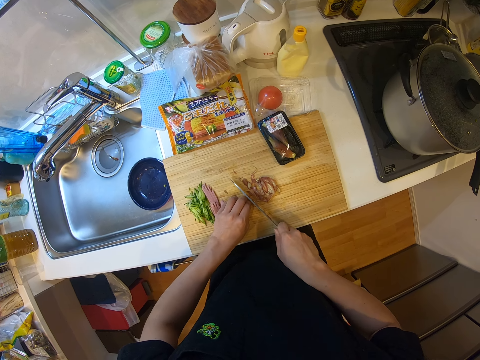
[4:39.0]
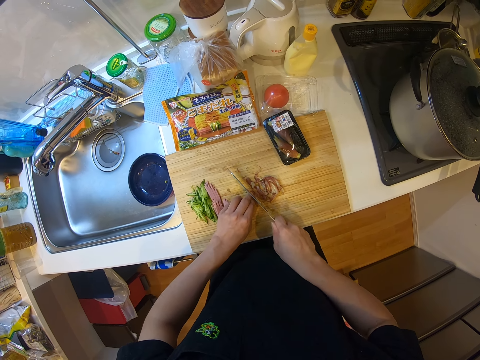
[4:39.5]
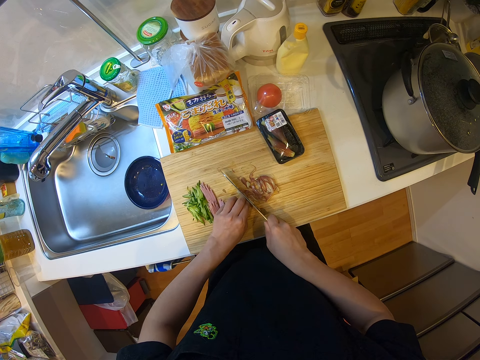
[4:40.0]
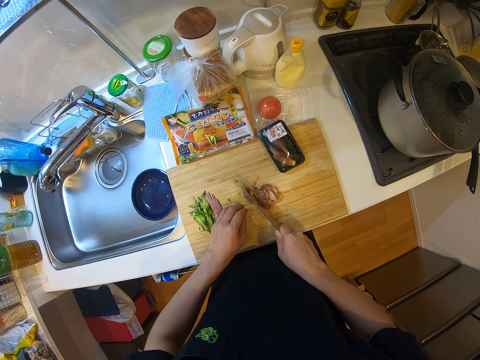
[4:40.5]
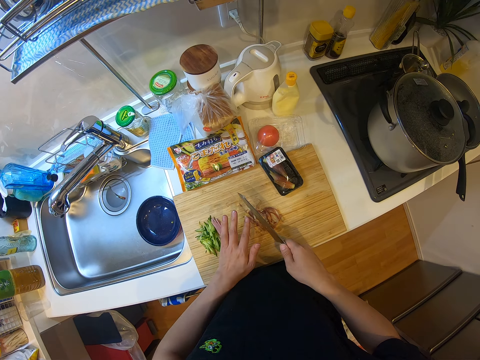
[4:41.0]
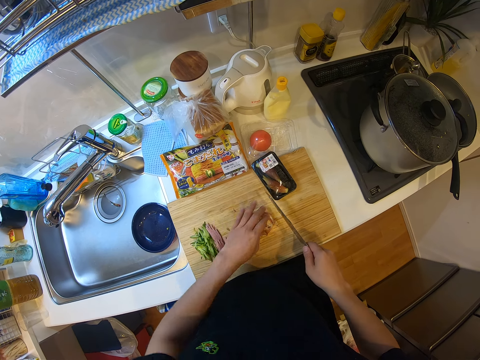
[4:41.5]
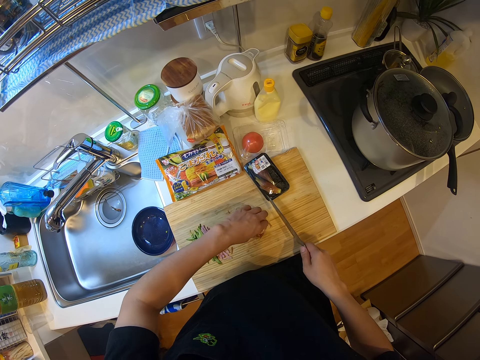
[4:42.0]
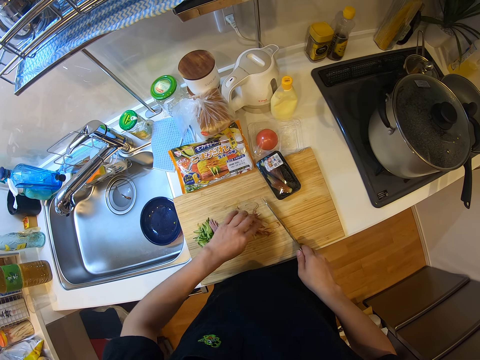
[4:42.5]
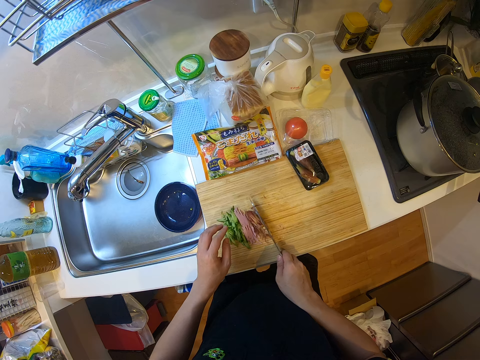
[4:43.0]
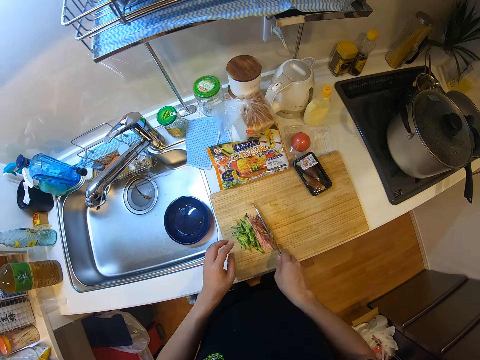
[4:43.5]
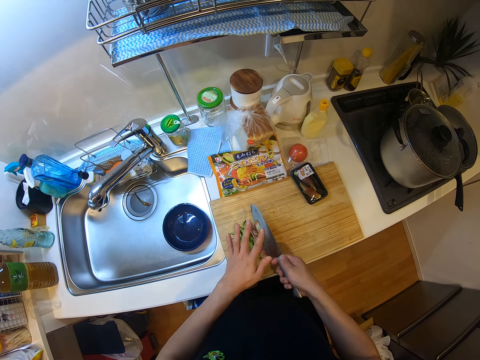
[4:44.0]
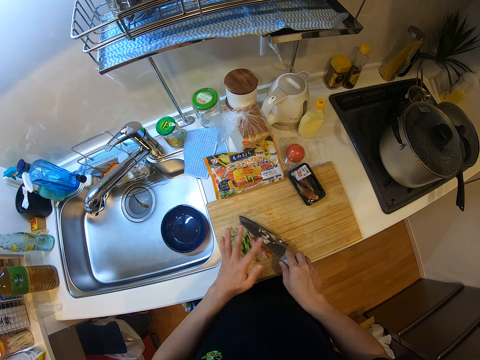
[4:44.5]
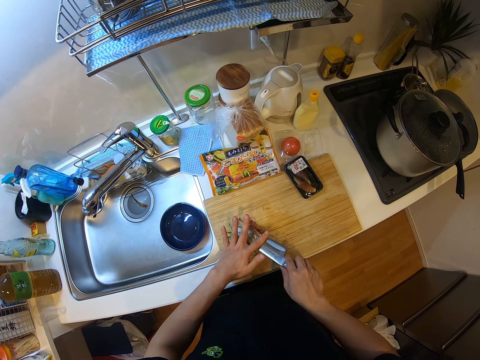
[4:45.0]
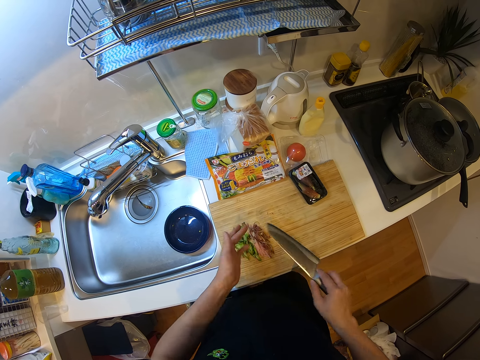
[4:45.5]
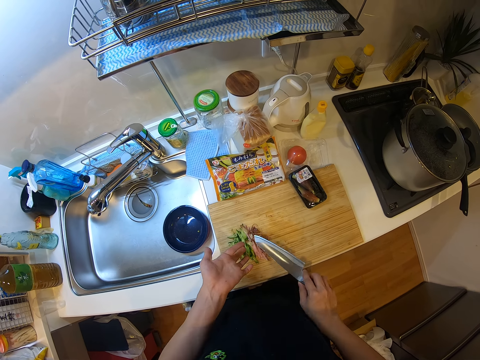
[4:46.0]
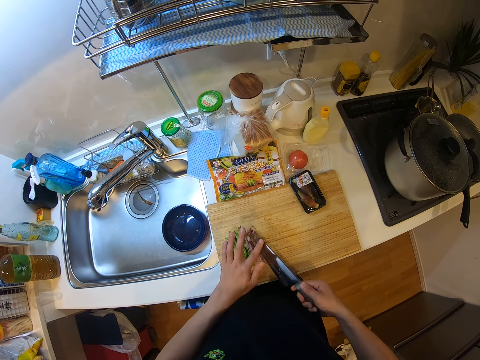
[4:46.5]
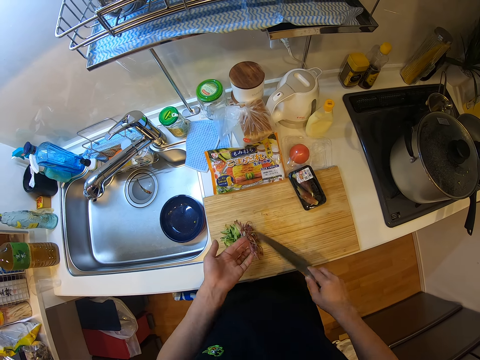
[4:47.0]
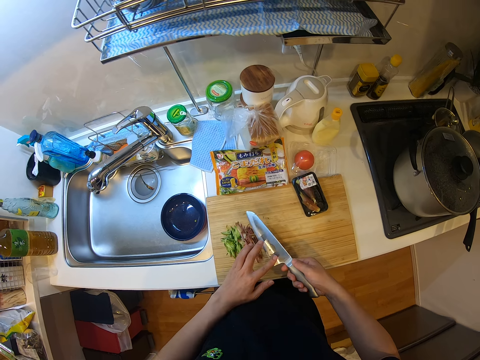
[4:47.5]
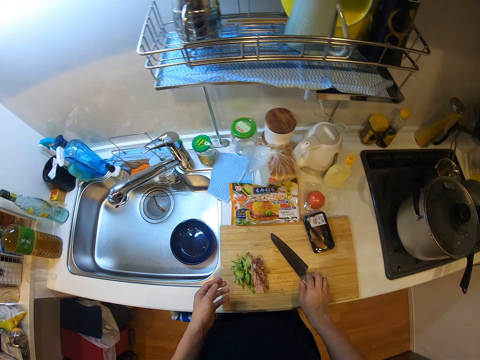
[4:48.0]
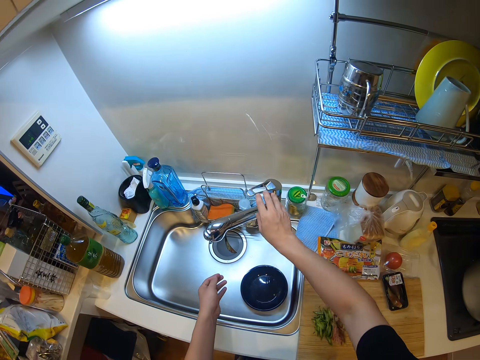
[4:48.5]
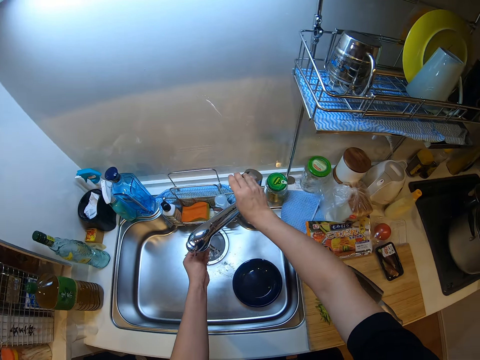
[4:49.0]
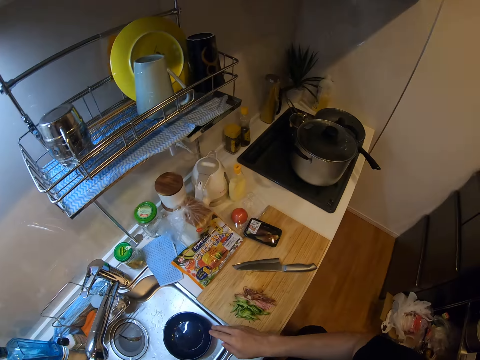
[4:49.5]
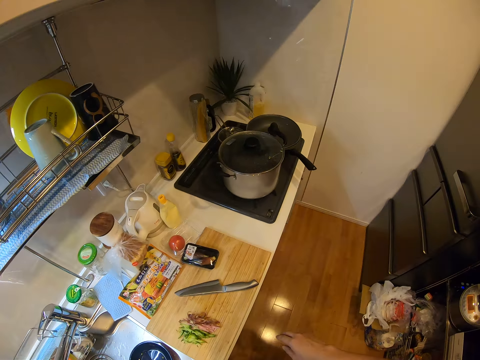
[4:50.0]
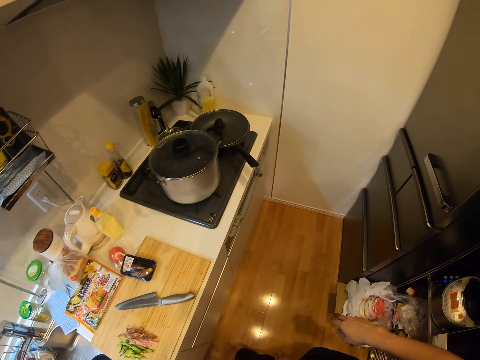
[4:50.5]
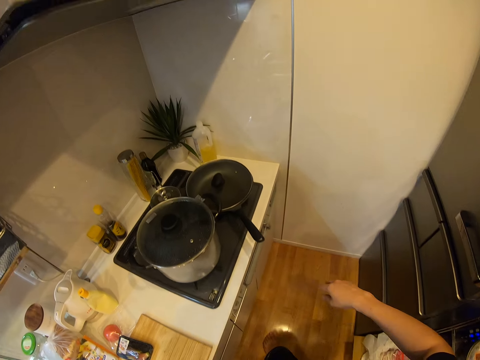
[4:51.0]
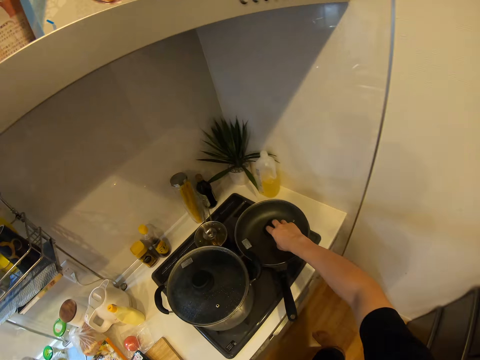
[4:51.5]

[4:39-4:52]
The camera wearer removes the onion pieces from the knife. They hold the onion pieces. They move the onion pieces with the knife. They remove the onion pieces from the knife. They rub a finger with the knife. They rub the knife. They place the knife on the wooden chopping board. They open a tap on the sink. They wash their hand. They switch off the tap. They walk in the kitchen.

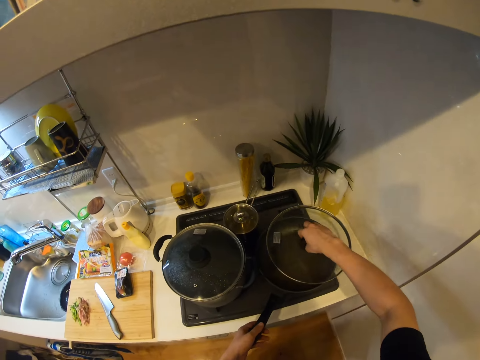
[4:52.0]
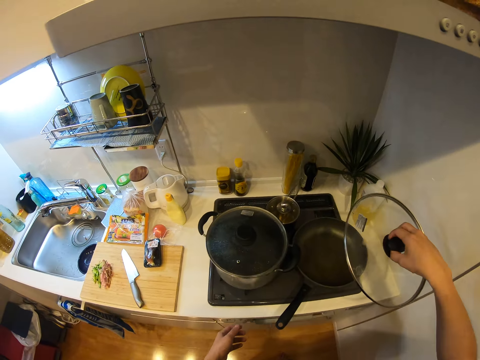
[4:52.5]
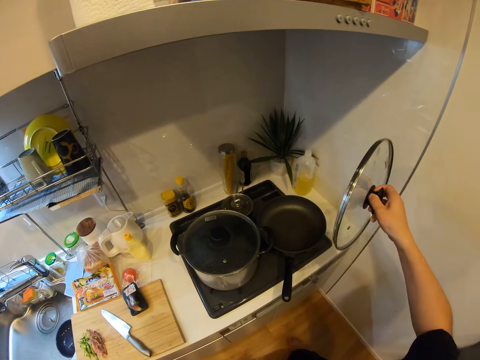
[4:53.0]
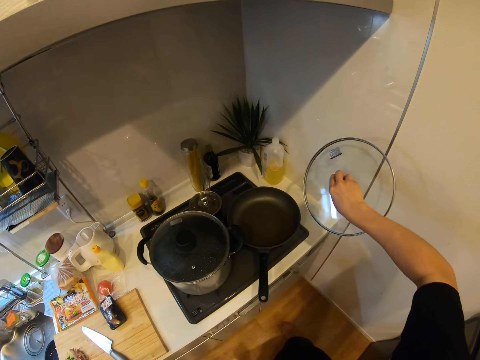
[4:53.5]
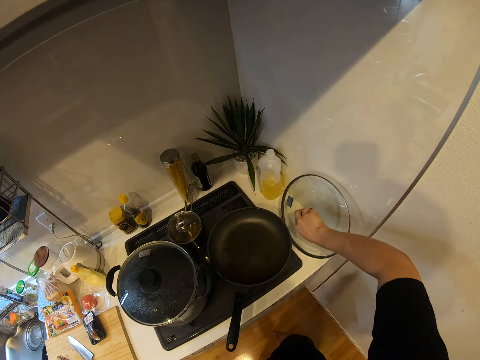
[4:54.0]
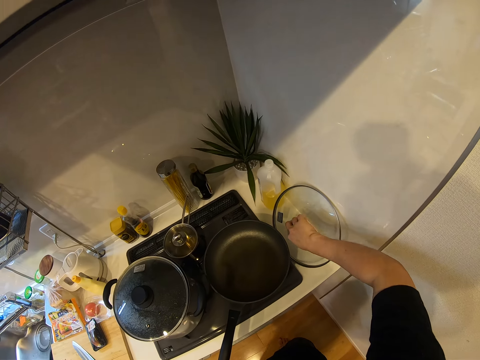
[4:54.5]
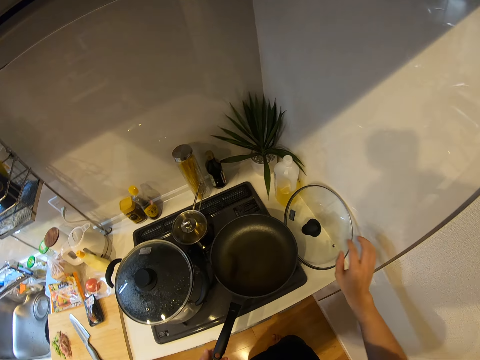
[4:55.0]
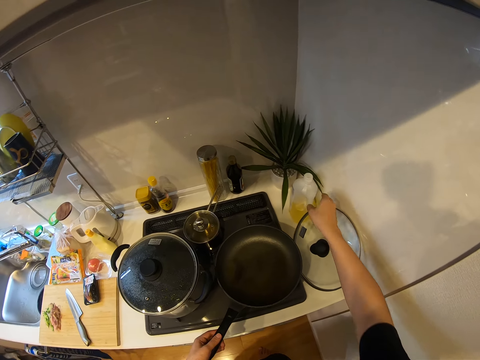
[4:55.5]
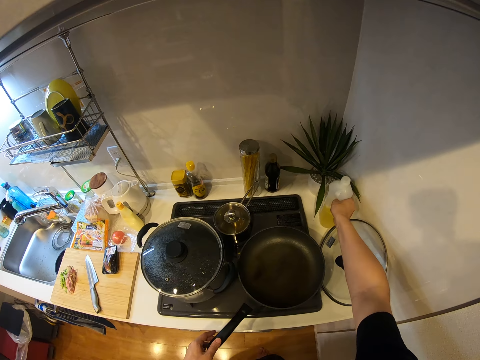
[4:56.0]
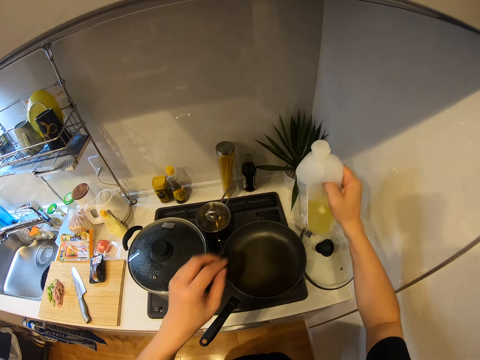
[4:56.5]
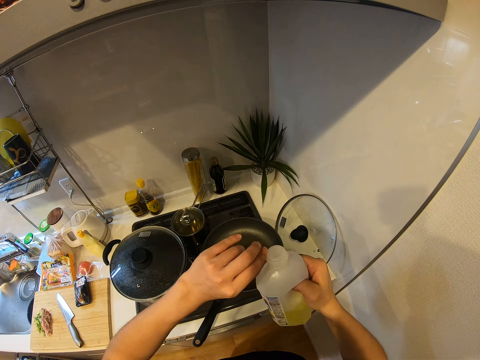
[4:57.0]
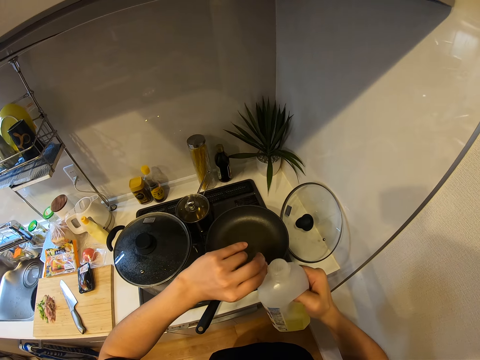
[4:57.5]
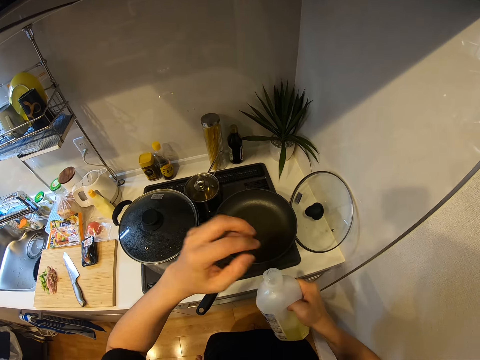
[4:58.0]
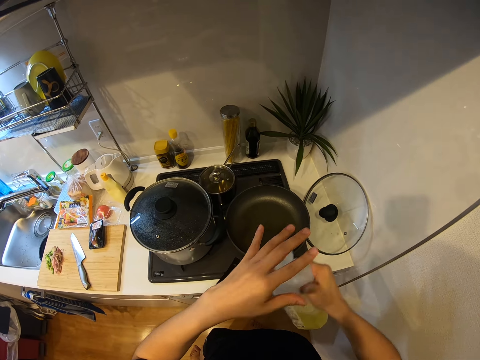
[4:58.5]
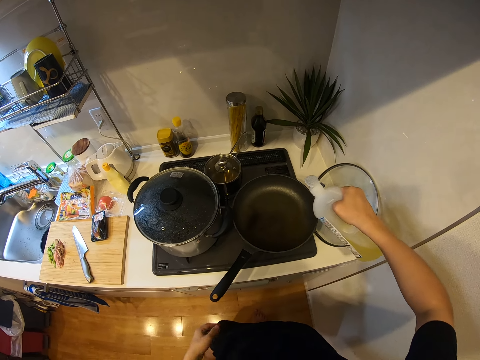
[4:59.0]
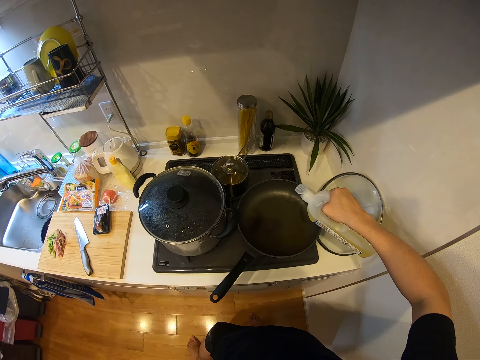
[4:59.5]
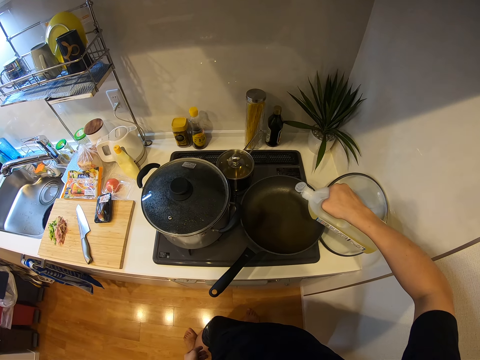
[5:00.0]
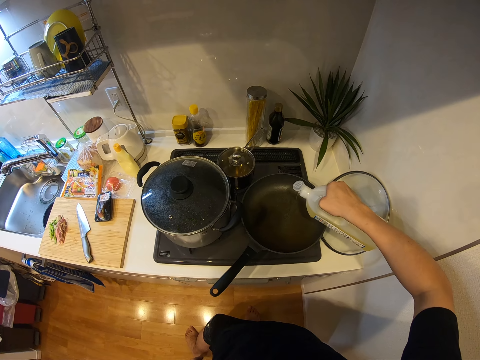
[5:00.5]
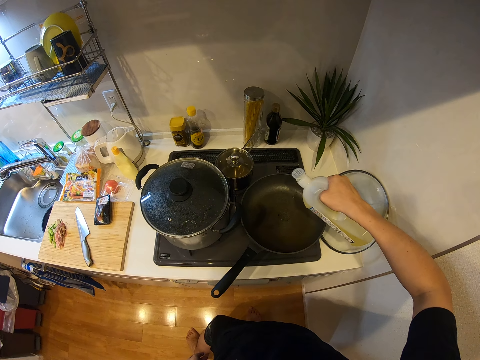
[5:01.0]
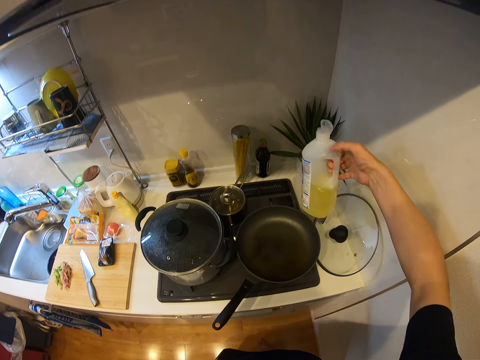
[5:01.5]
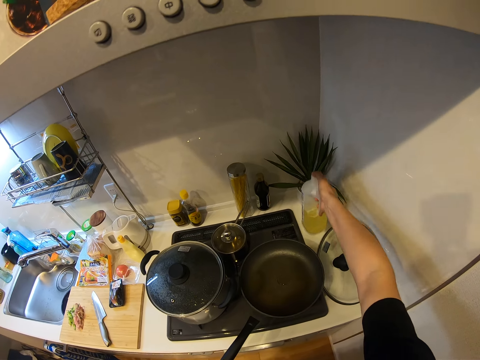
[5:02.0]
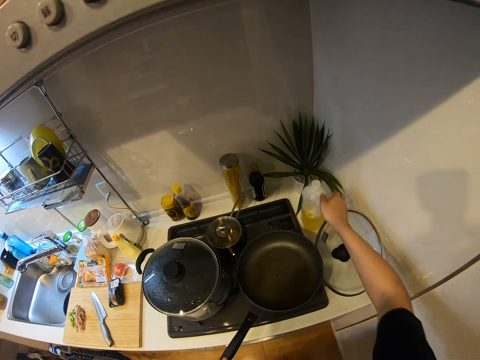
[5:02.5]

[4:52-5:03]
The camera wearer removes a lid on a frypan on a gas cooker with her right hand. She drops the lid on the cabinet. She picks up a bottle or cooking oil on the cabinet with her right hand. She opens the lid of the bottle. She pours some oil from the bottle into the frypan. She lids the cooking oil and drops the bottle on the cabinet.

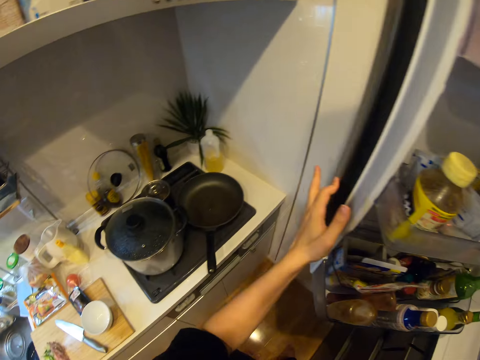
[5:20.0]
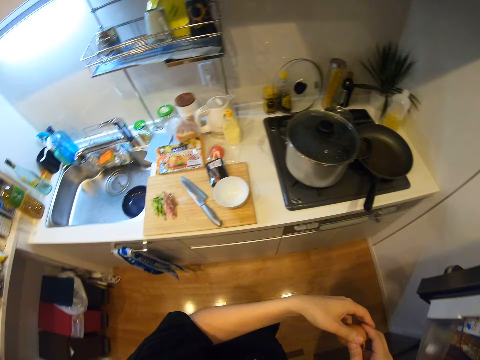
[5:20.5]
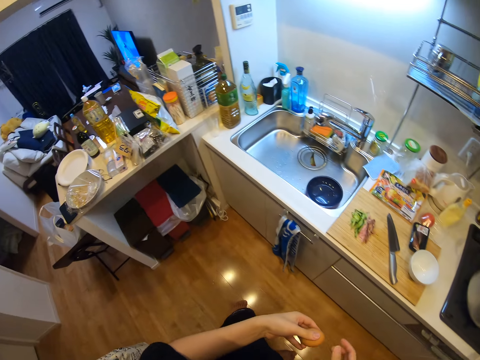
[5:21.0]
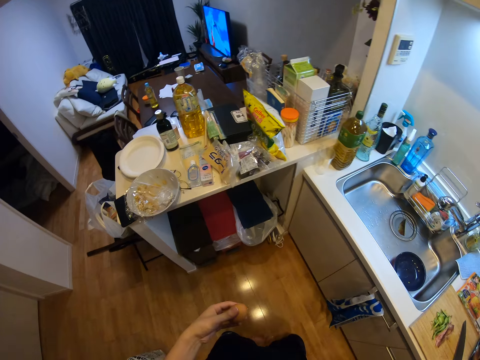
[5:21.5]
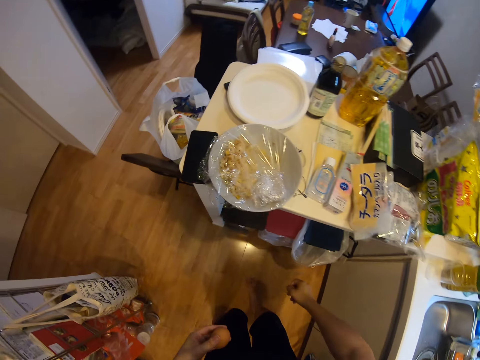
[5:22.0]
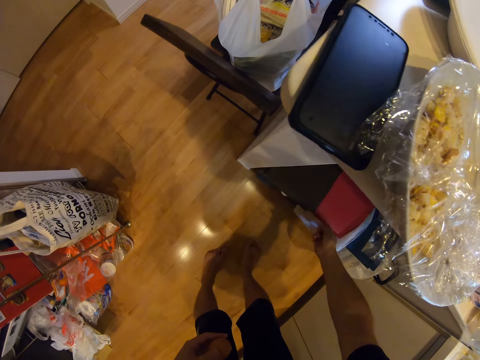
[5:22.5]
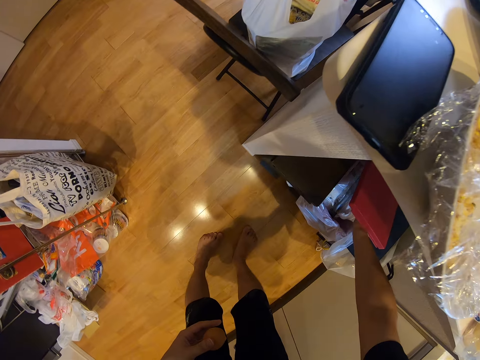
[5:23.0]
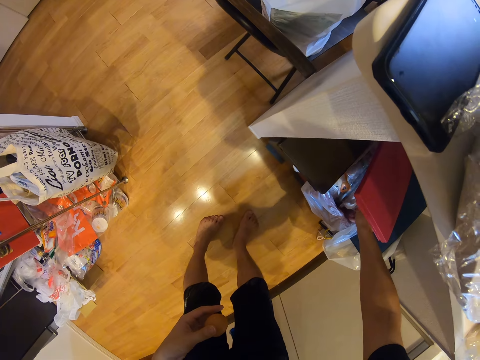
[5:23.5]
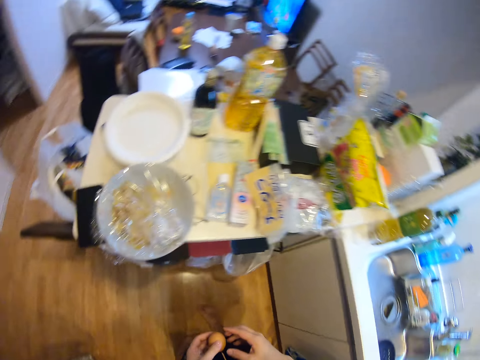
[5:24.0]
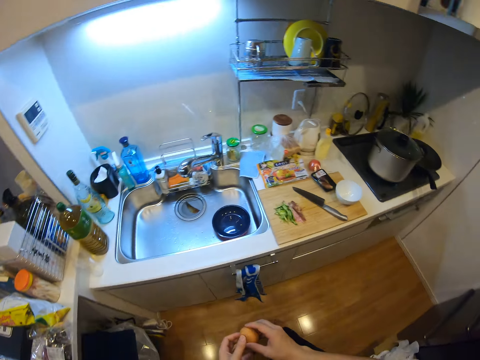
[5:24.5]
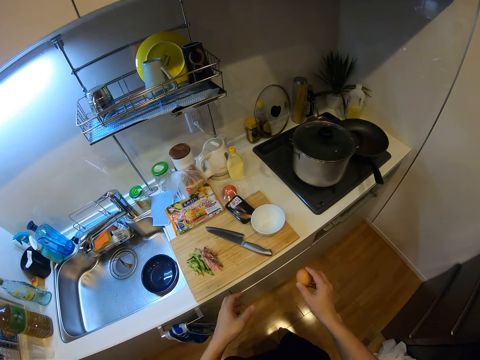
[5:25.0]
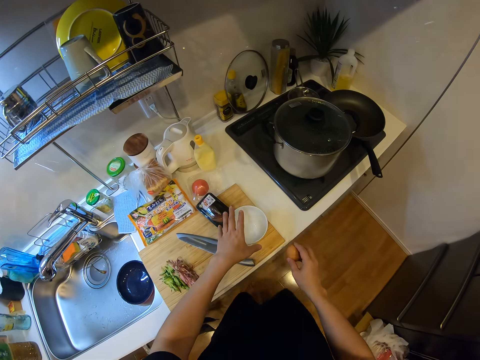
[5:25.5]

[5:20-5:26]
The camera wearer closes the fridge door. She walks in the kitchen. She opens the dustbin. She touches the waste bin under the cabinet with her right hand. She disposes of the wrap tape. She walks in the kitchen and touches the mixing bowl.
